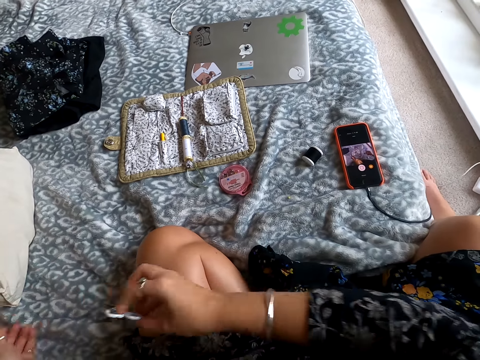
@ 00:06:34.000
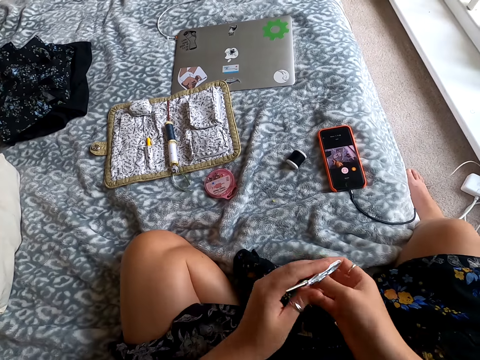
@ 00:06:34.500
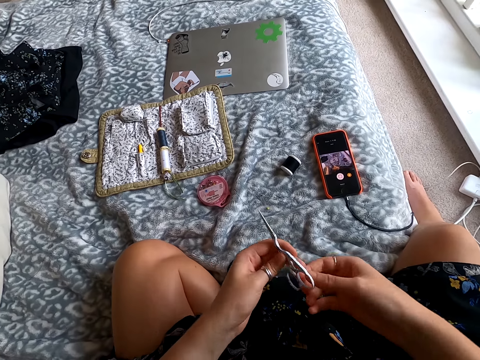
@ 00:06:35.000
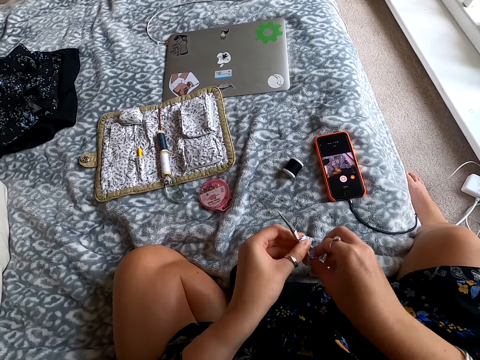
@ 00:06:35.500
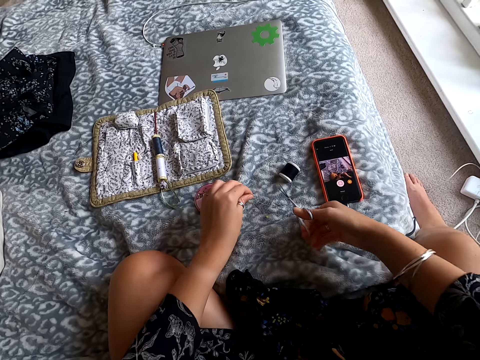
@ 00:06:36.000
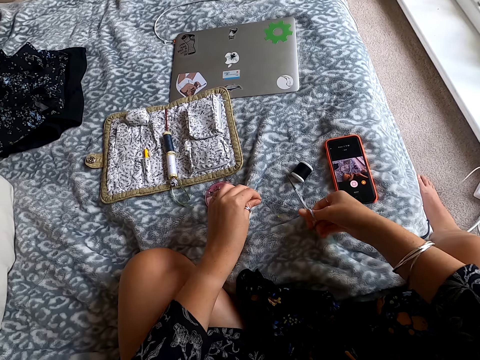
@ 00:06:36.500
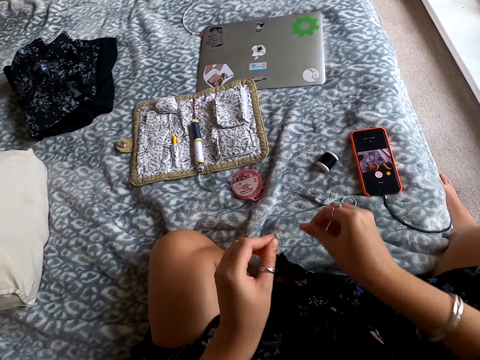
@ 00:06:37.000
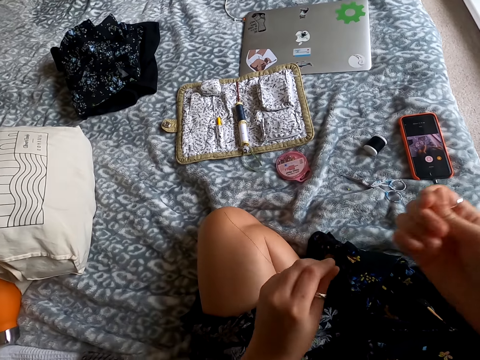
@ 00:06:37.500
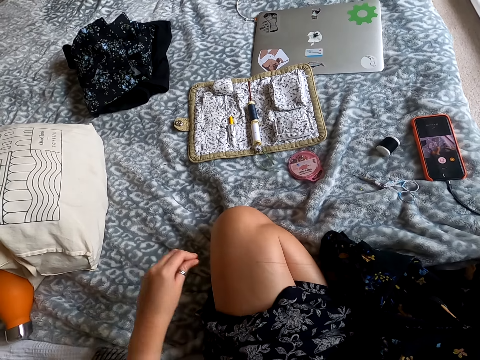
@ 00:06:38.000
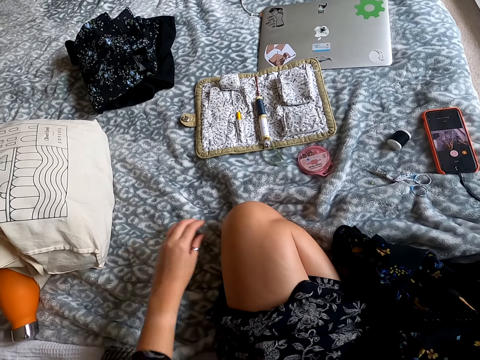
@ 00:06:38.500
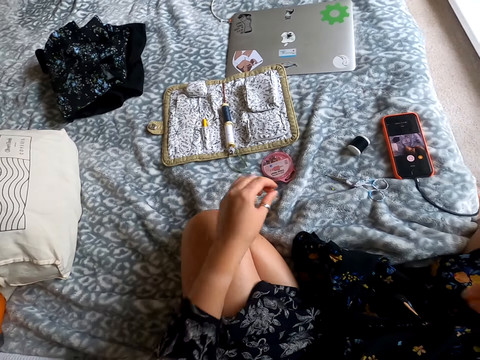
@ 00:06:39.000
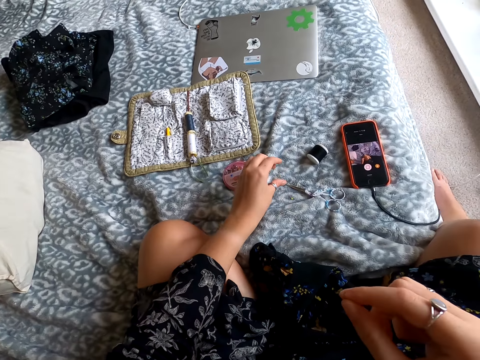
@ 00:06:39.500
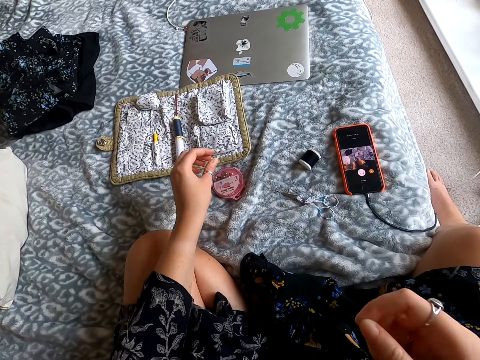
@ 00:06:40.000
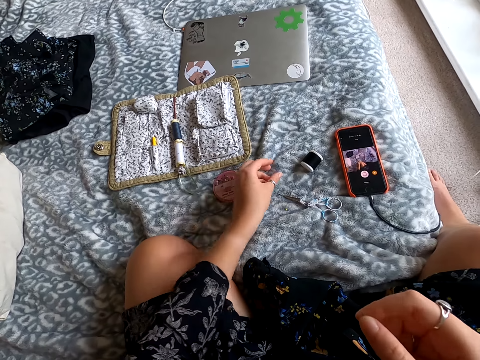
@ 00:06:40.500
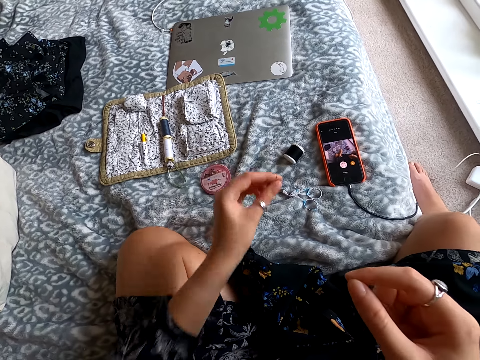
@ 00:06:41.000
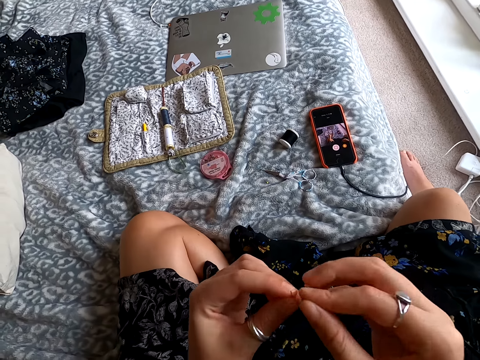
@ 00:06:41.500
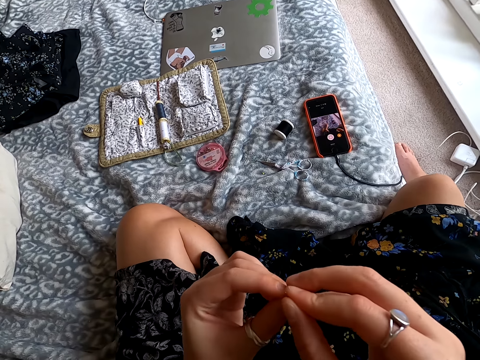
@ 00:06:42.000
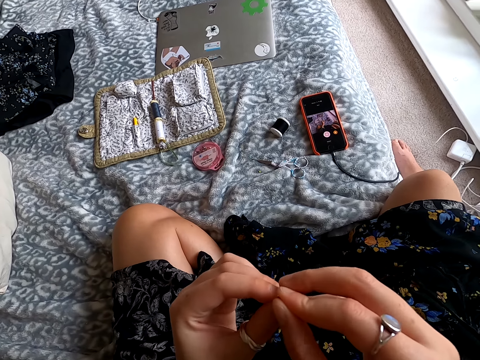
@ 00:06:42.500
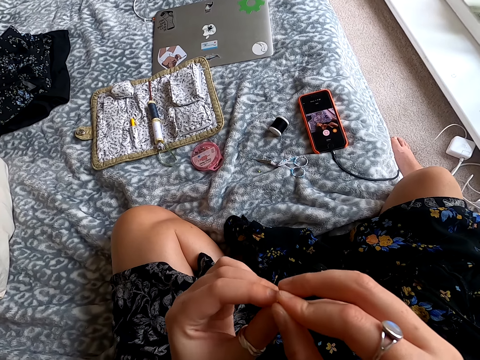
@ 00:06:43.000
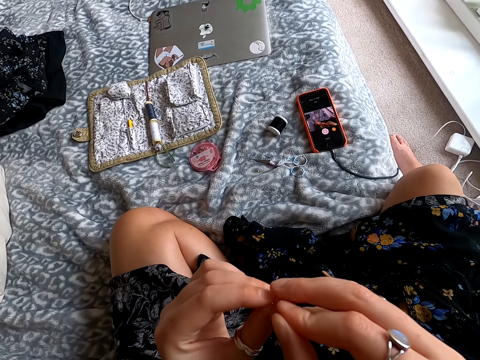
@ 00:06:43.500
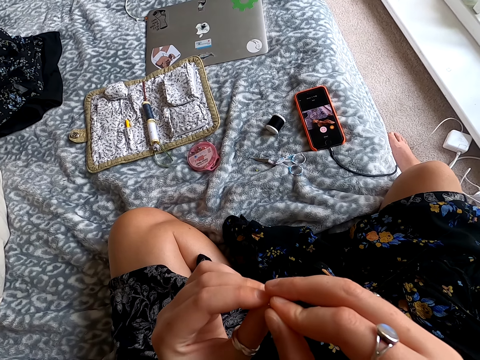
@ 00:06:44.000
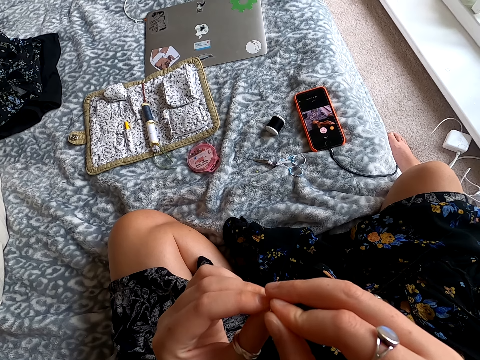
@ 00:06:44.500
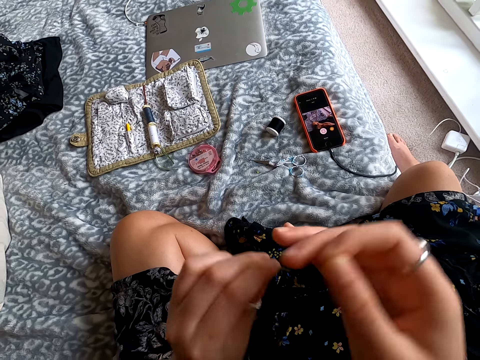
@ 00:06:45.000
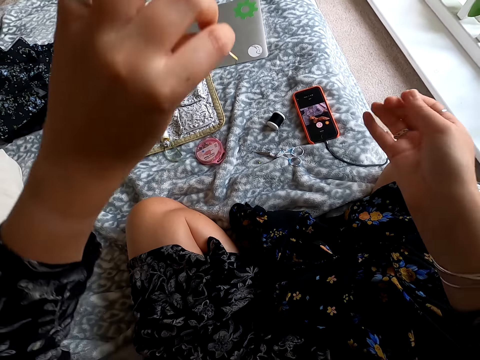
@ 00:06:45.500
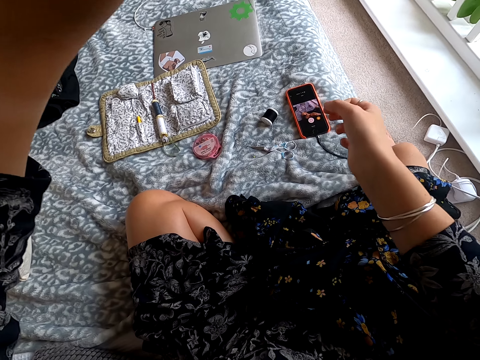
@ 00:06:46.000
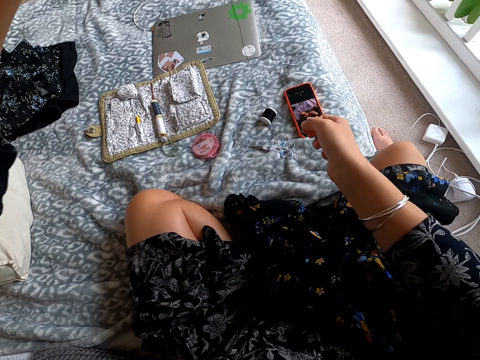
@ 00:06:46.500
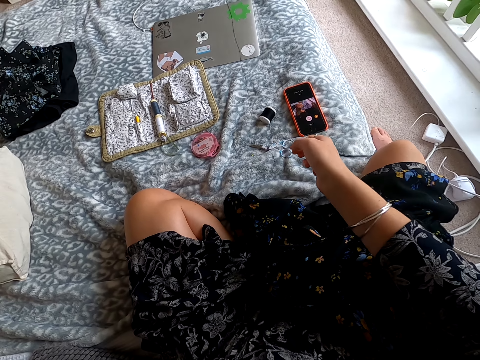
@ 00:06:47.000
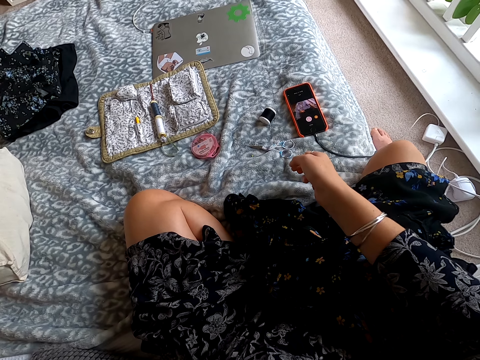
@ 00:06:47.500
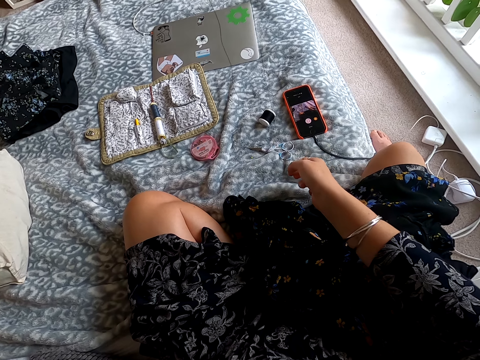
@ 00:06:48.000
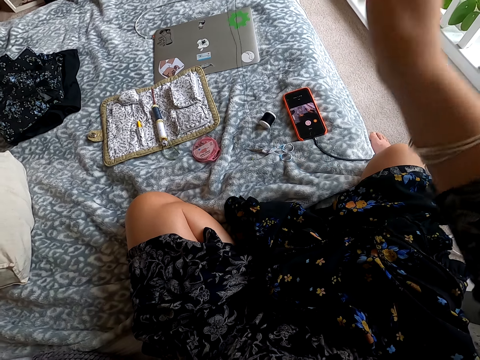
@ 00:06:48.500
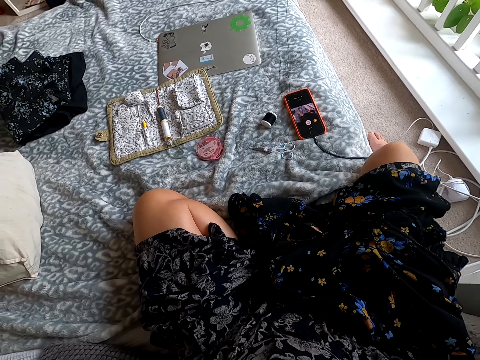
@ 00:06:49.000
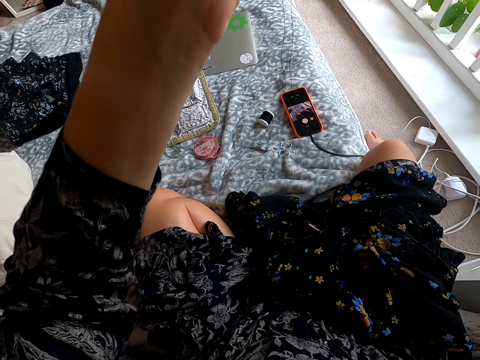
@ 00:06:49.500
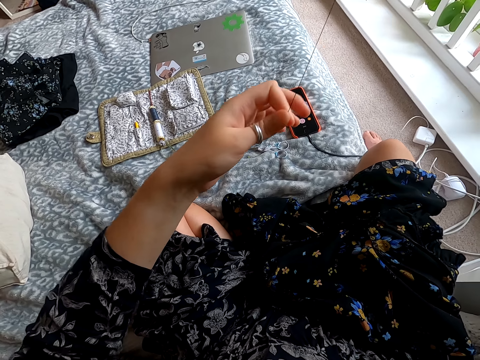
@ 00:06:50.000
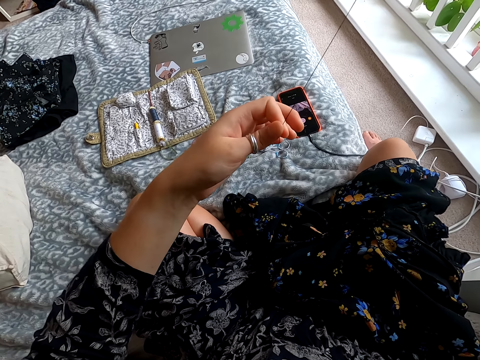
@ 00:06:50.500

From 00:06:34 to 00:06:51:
The camera wearer holds the thread. They cut the string using the scissors. They drop the scissors. They straighten the thread. They touch the bed with the left hand. They pick the needle. They put the thread on the needle. They pull the thread. They drop the thread. They hold the thread together.

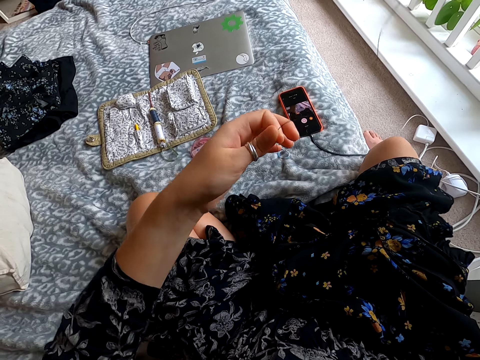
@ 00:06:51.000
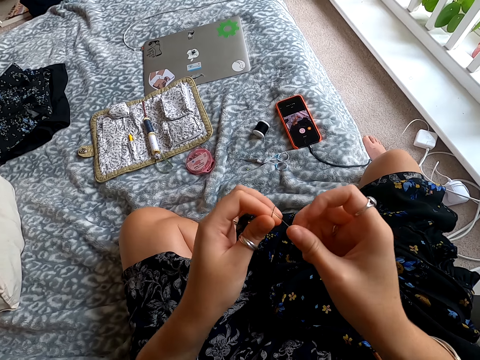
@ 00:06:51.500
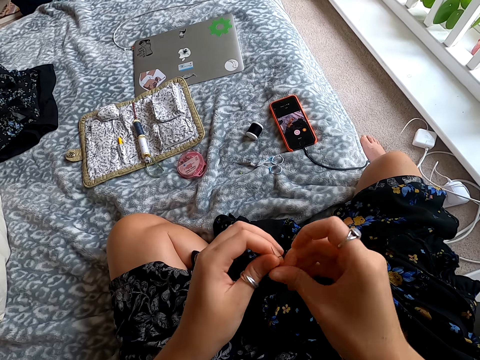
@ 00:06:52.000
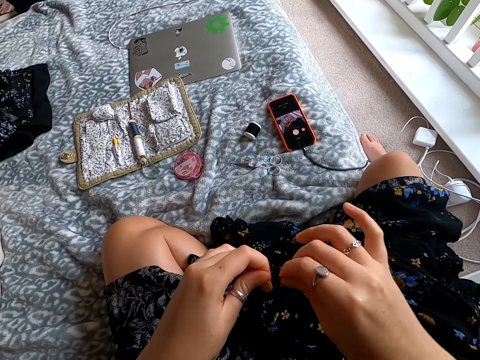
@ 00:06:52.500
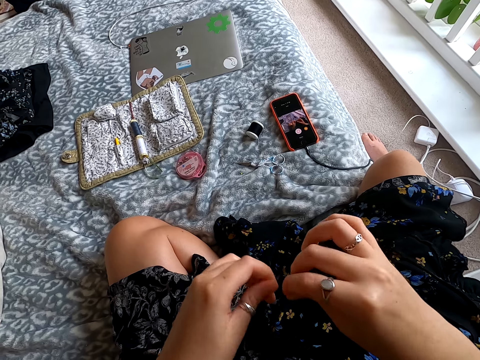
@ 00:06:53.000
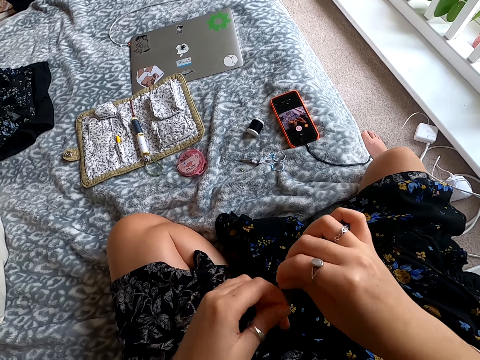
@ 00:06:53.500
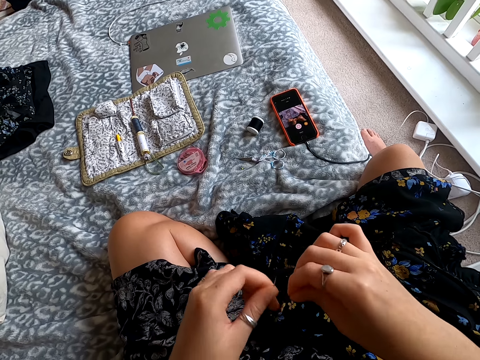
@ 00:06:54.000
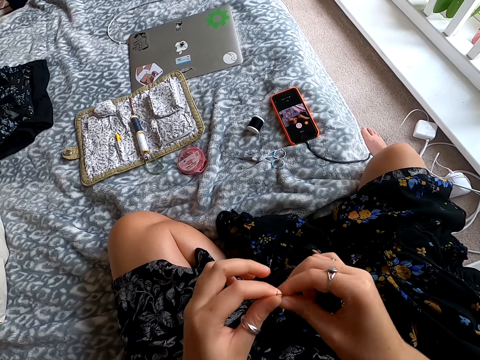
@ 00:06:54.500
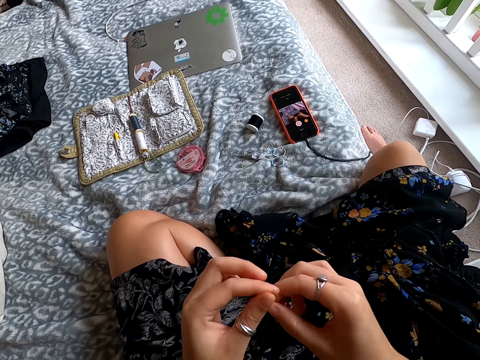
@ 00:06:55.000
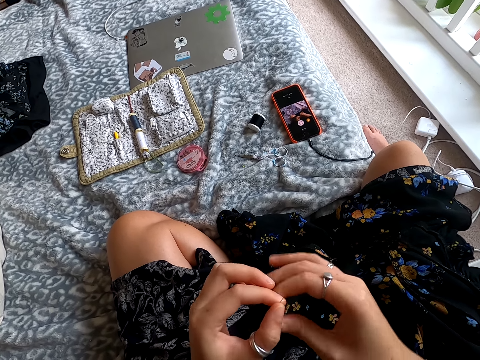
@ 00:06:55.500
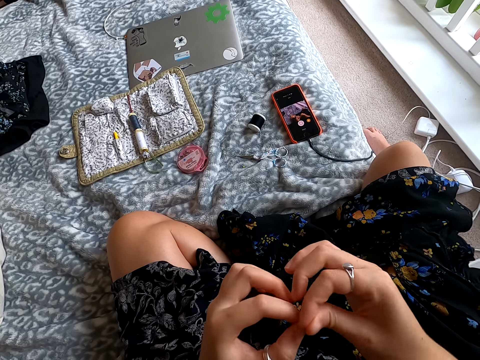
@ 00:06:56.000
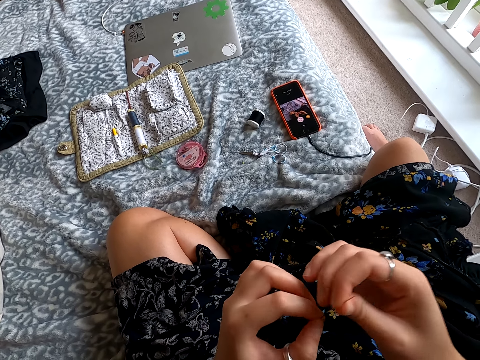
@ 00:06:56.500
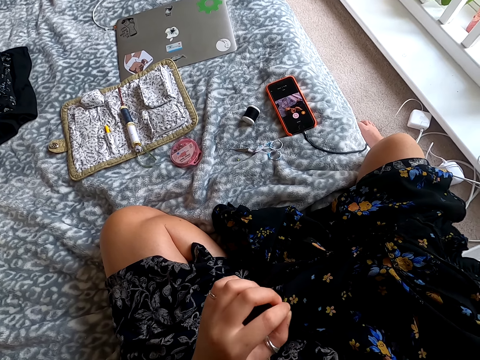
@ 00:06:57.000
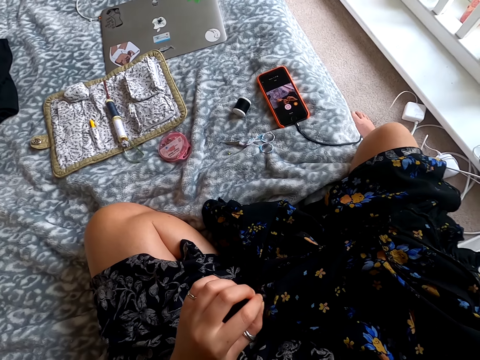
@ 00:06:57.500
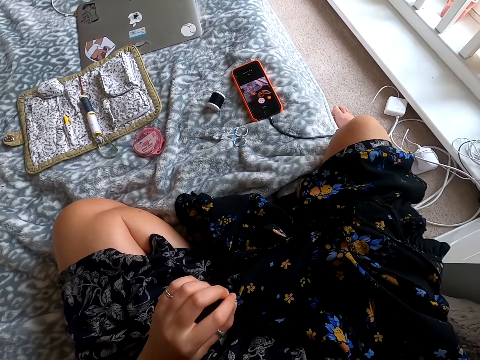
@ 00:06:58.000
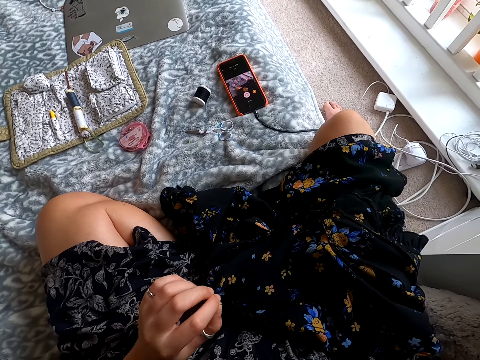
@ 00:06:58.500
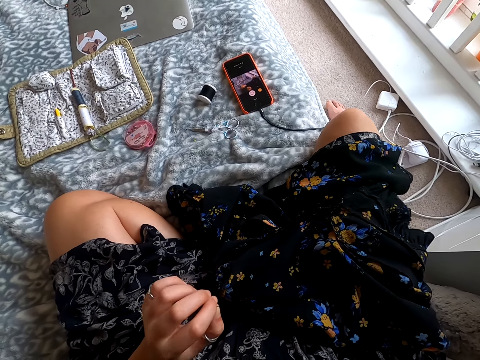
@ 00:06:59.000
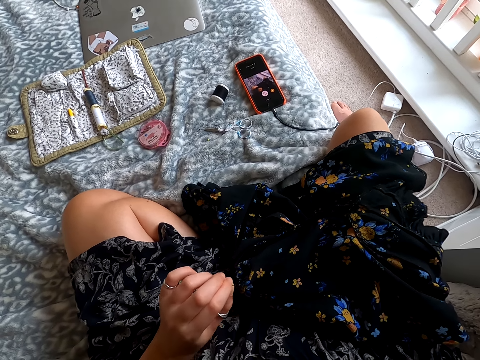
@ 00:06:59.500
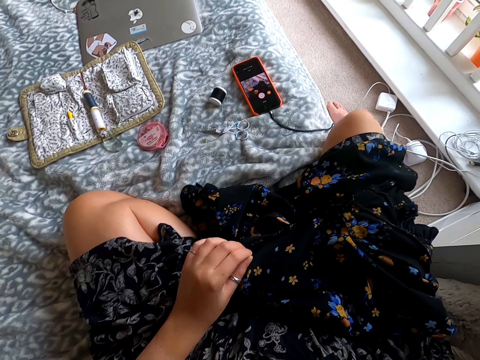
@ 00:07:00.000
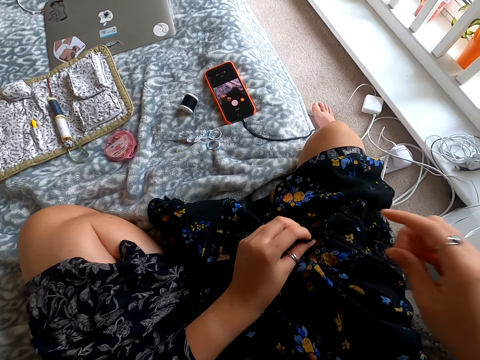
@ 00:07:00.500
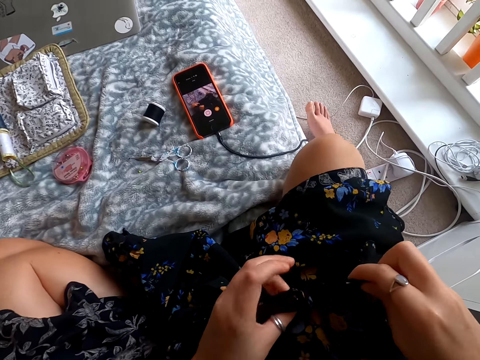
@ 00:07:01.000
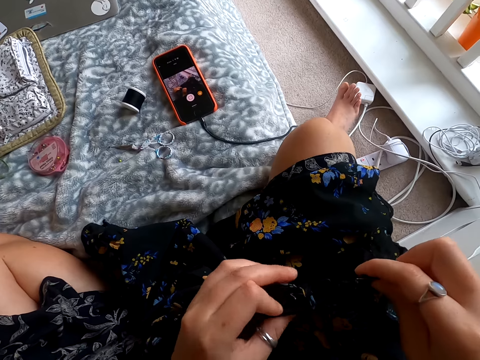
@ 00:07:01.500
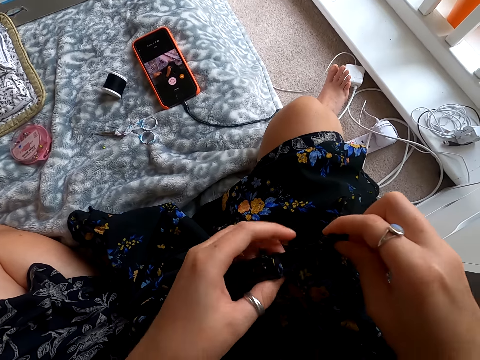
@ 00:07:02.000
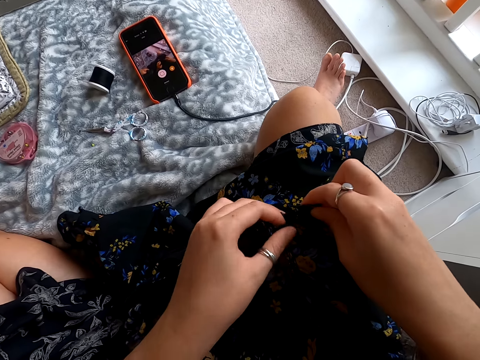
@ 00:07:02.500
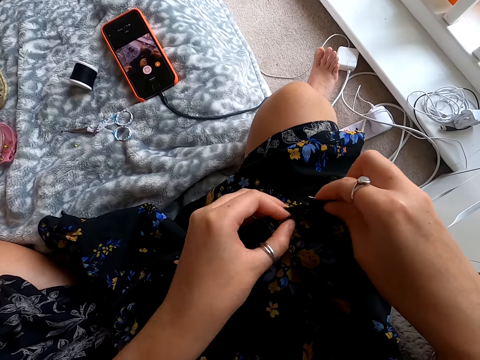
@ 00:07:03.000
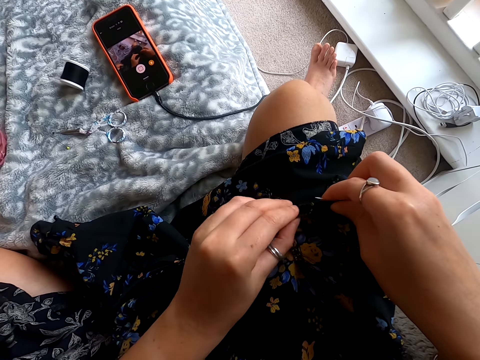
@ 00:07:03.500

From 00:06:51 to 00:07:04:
The camera wearer rolls the thread. They tie a knot on the string. They hold the cloth. They sew the cloth.
